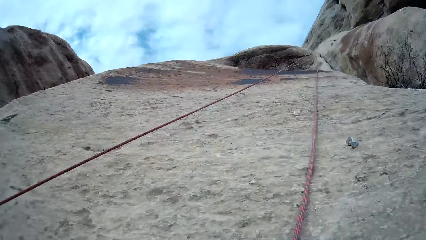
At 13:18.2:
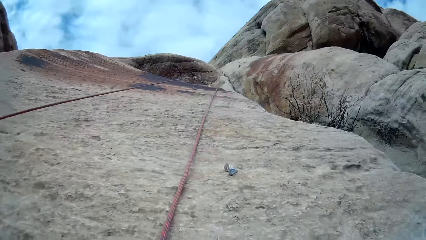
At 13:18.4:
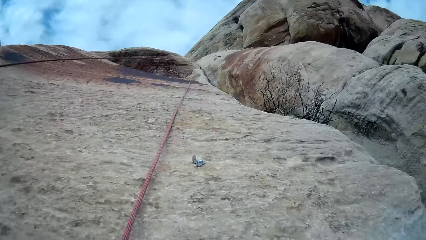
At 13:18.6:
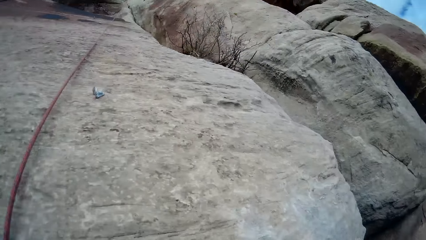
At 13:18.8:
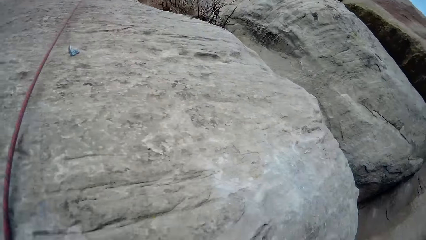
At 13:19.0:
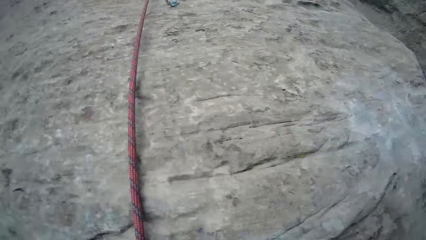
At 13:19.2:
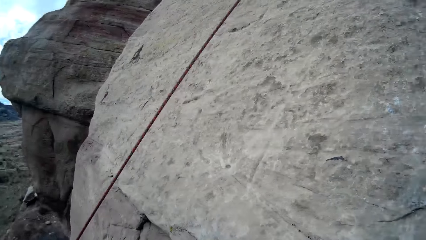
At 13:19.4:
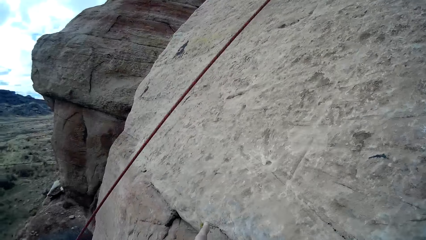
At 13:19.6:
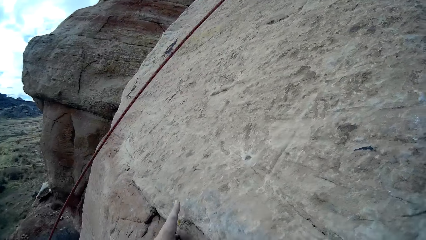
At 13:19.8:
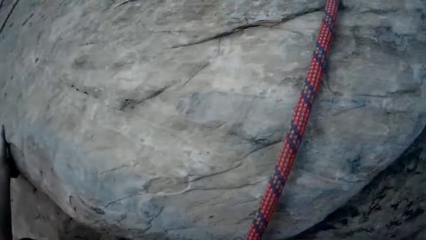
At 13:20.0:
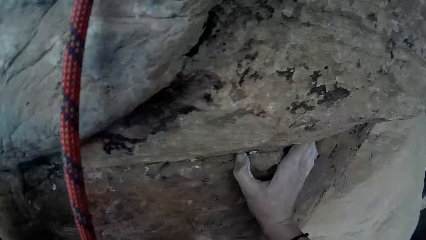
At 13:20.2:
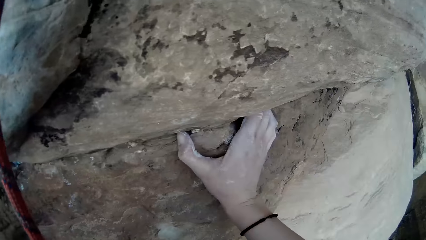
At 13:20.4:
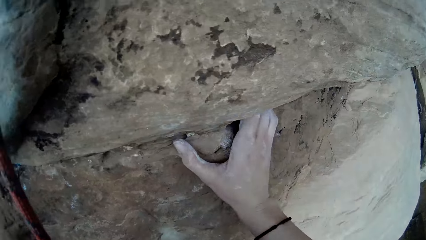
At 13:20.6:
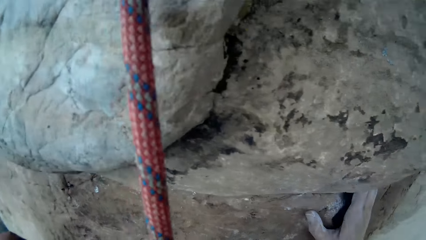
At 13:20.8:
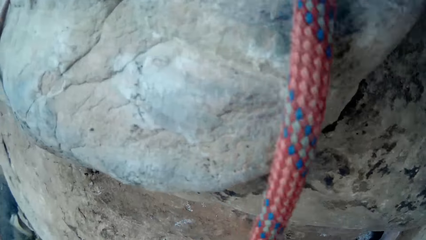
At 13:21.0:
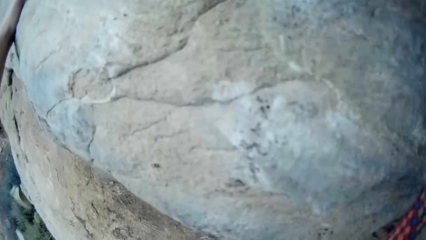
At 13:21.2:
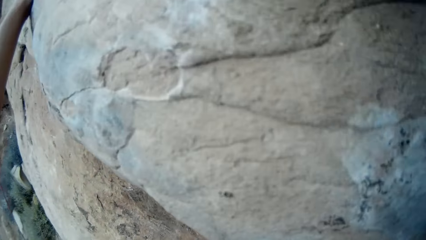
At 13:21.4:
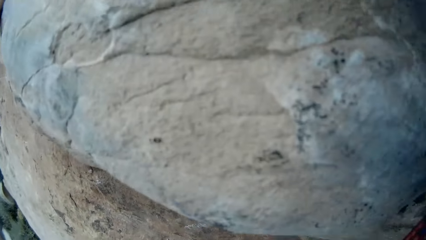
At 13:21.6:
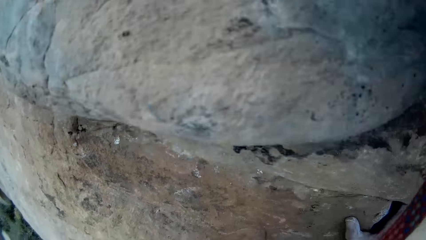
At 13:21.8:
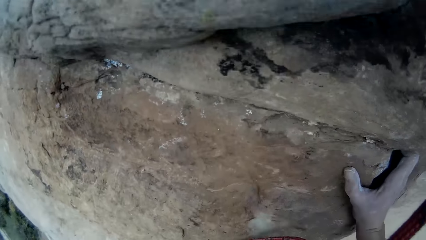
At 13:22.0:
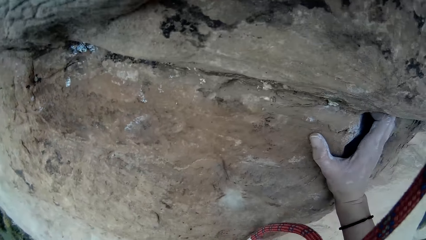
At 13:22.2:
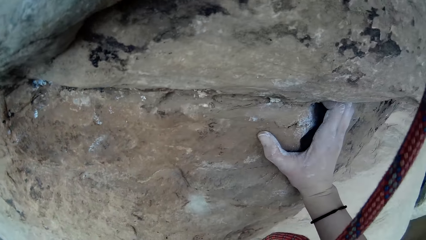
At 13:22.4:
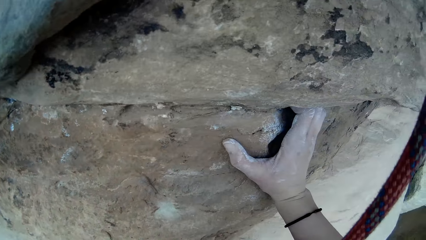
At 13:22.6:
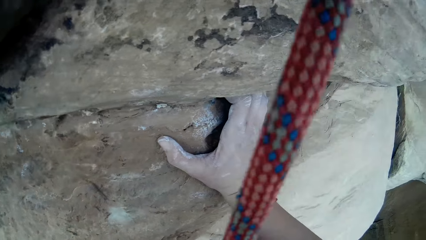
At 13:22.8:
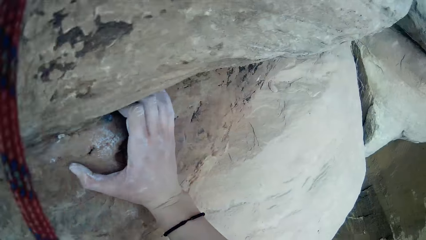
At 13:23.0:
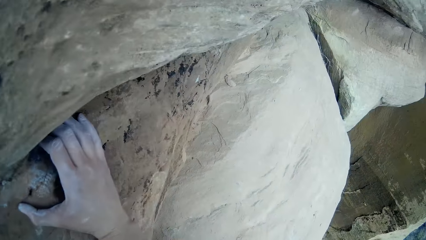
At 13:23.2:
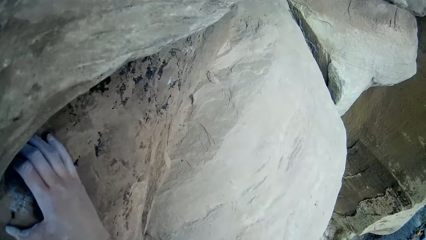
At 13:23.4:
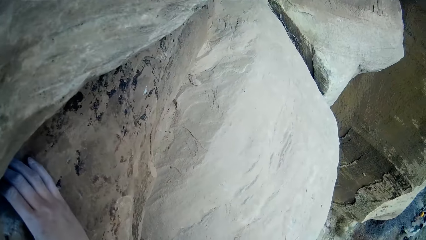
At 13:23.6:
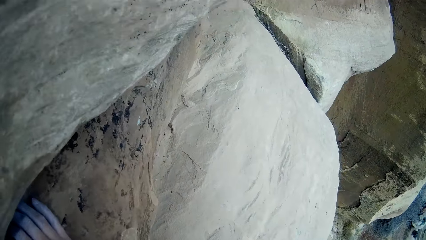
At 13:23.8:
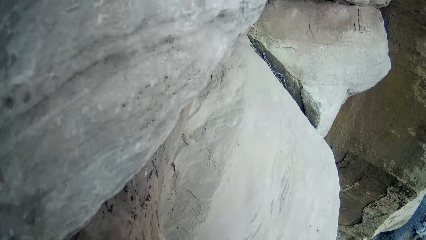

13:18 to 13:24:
The camera wearer crawls onto the rocks.

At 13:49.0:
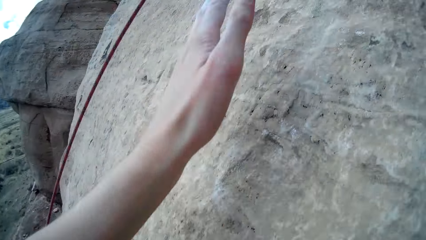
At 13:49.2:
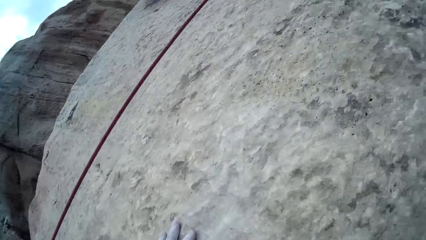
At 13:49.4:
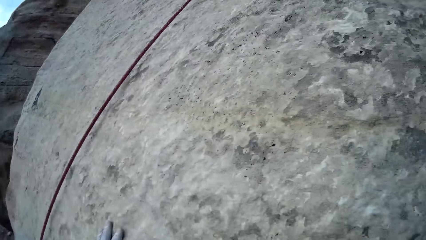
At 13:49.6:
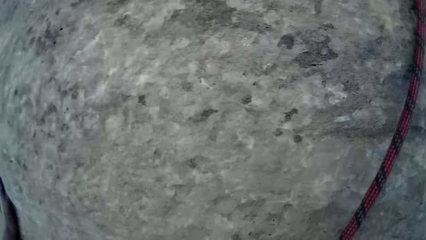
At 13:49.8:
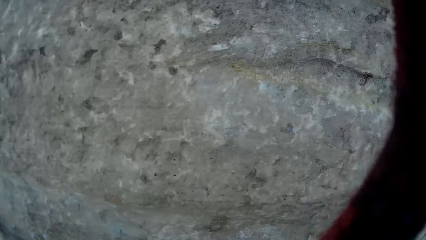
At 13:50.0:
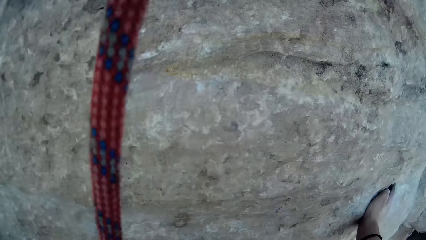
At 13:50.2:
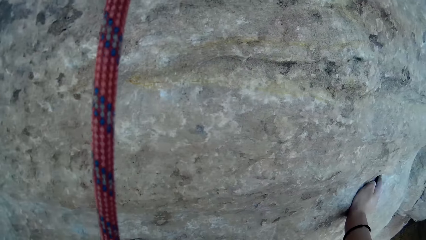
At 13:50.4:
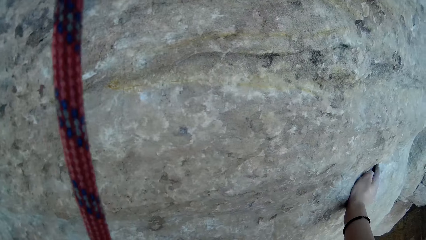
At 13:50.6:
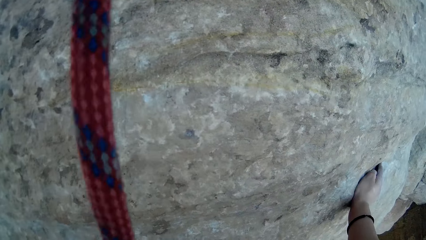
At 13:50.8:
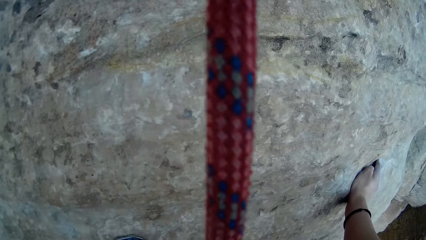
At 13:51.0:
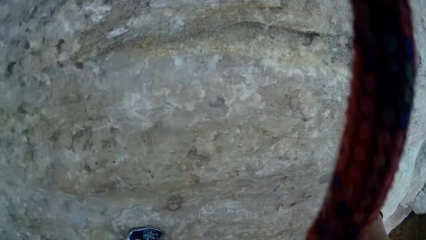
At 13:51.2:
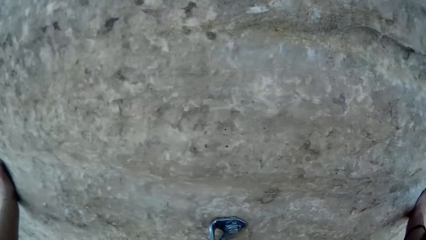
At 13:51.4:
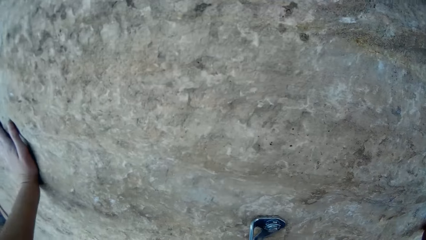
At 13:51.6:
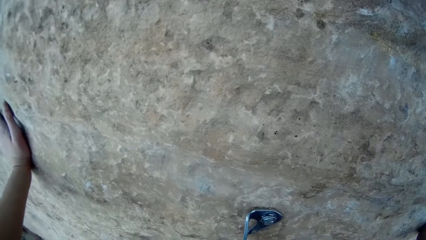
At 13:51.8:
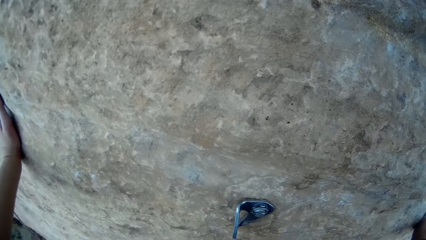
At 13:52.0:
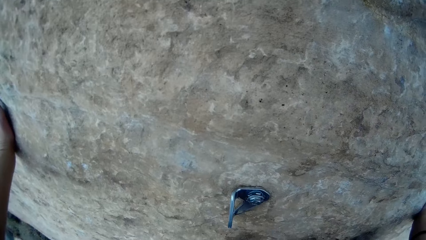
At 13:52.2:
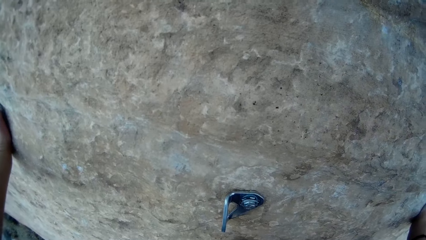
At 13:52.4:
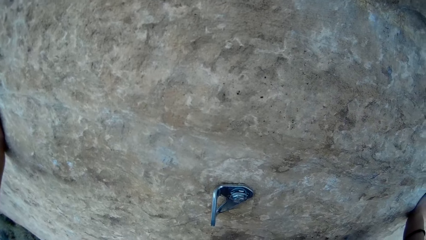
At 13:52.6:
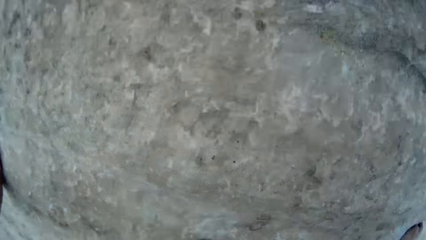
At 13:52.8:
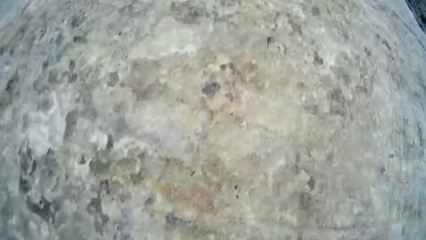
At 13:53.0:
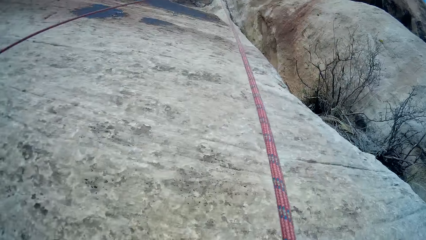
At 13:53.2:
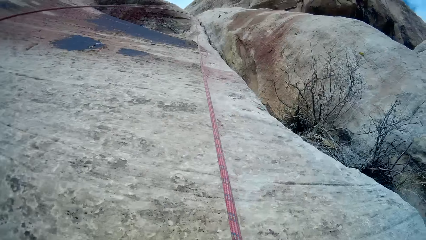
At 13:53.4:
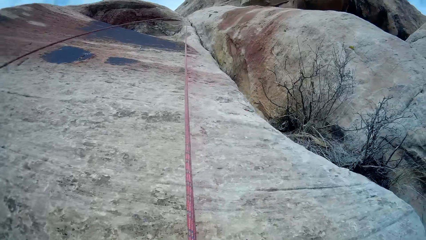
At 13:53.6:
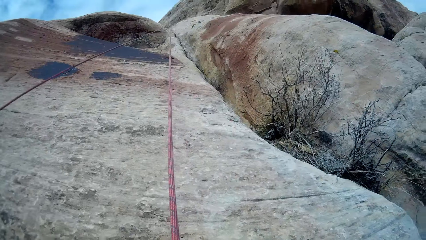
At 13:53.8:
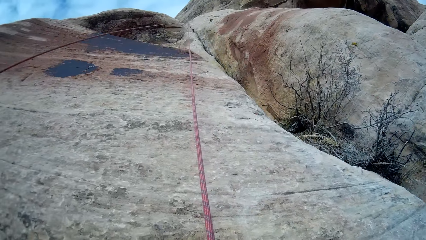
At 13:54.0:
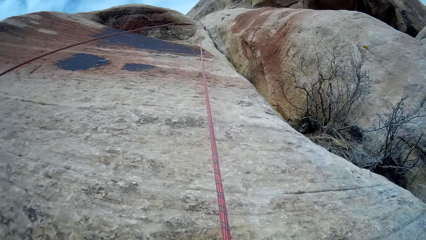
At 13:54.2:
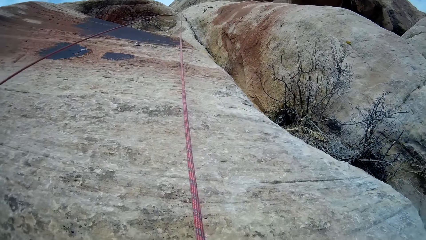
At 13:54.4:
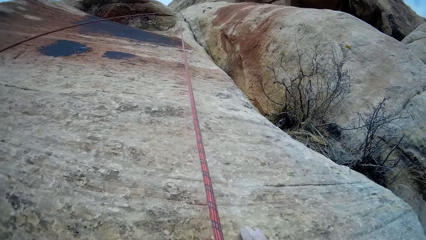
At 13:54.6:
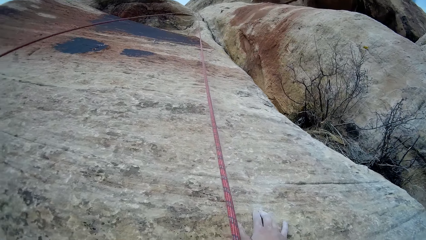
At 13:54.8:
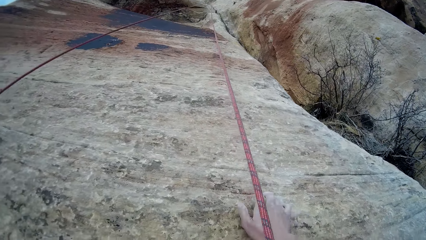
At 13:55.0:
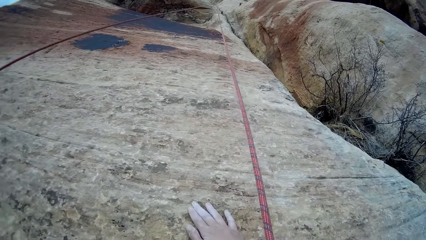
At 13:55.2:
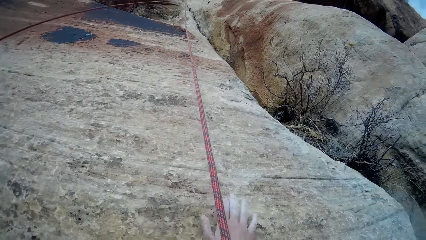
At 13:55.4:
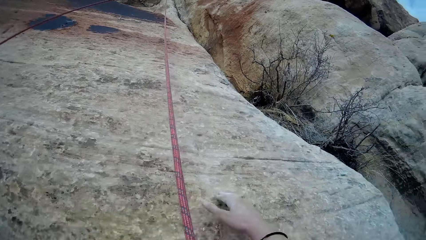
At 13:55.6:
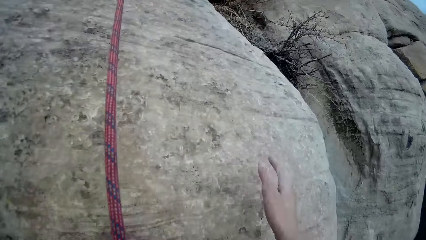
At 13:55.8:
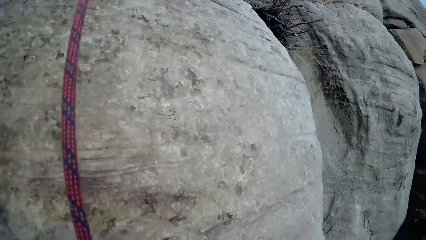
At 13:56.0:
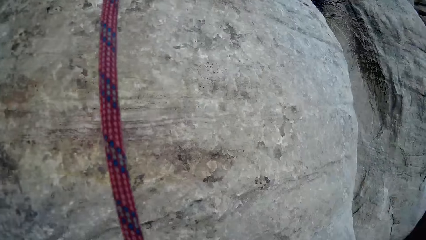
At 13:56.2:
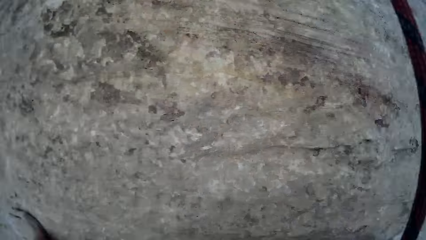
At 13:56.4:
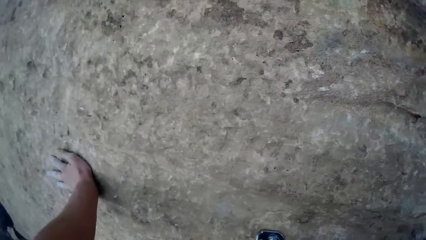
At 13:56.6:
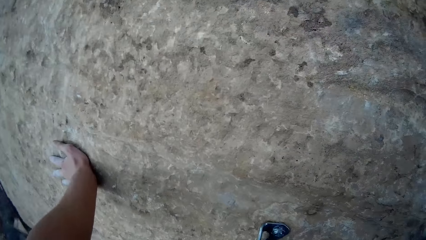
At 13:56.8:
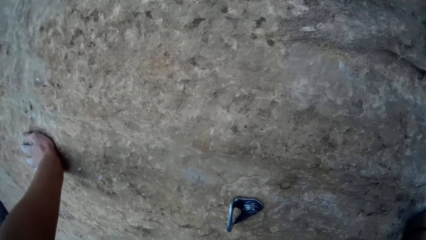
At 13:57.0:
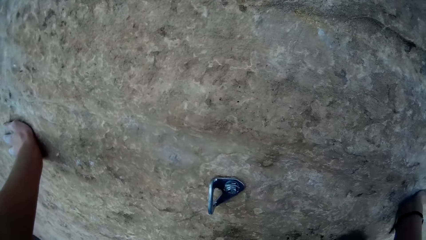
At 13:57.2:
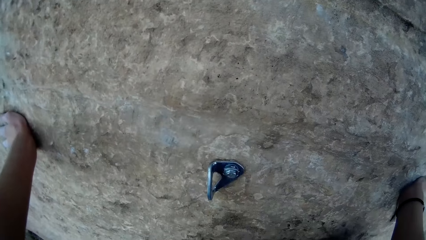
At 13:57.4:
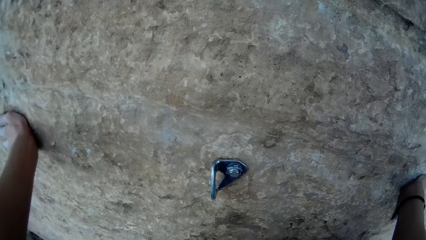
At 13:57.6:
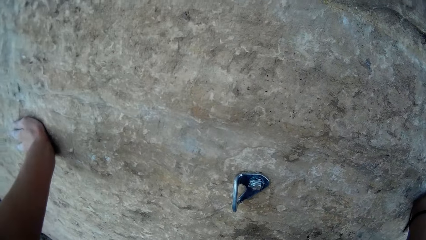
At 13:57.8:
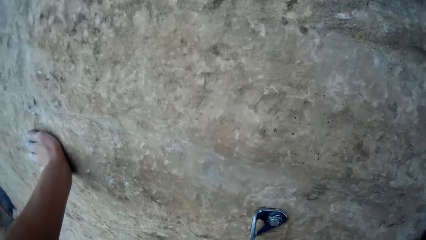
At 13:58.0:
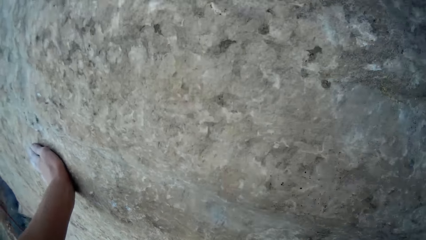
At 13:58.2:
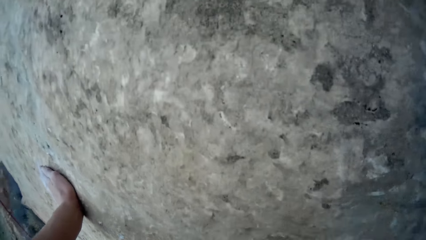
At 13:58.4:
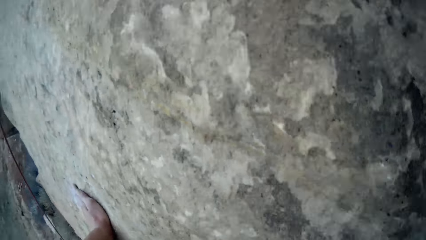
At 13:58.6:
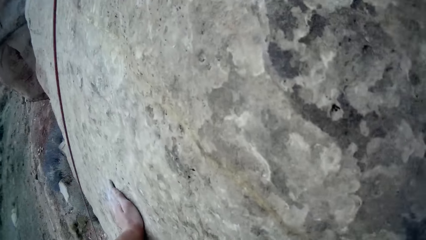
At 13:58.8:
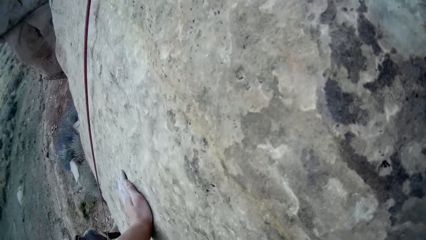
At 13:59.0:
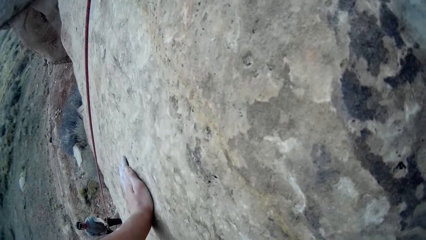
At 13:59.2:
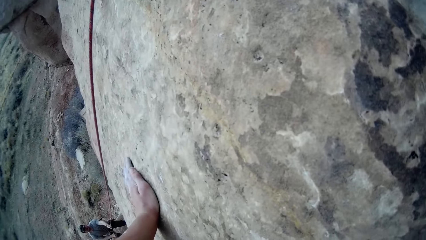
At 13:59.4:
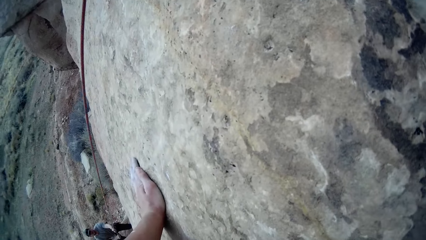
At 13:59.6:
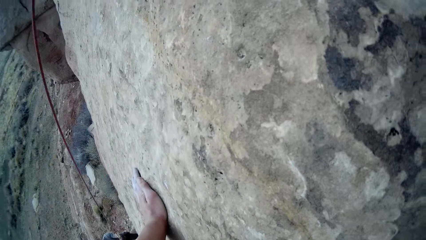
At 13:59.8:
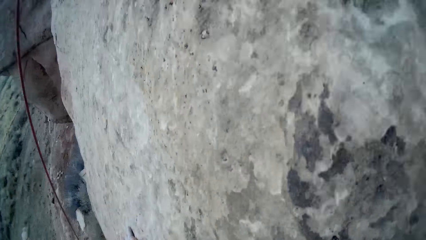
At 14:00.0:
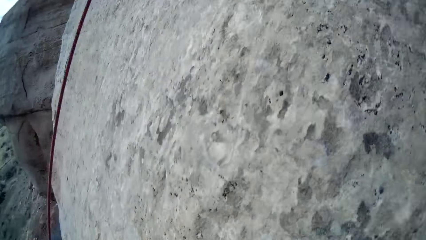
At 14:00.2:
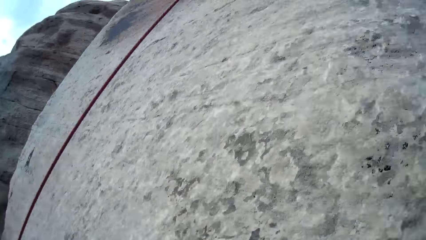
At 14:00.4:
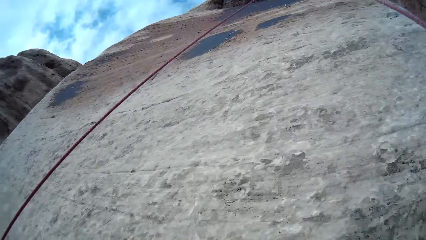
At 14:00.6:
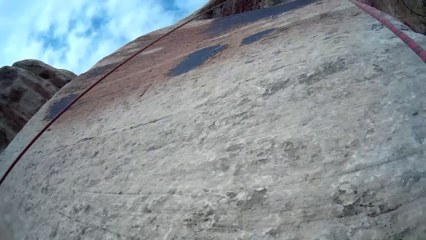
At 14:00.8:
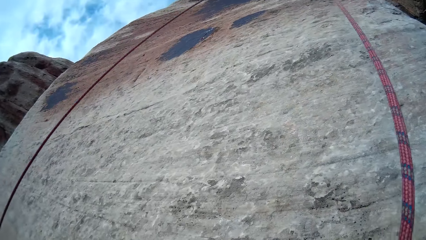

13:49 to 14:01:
The camera wearer holds the rock. He holds the rock with both hands. He looks at the peak of the rock. He pulls his hand off the rock. He holds the rock. He holds the rock with both hands.
